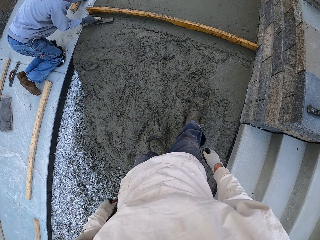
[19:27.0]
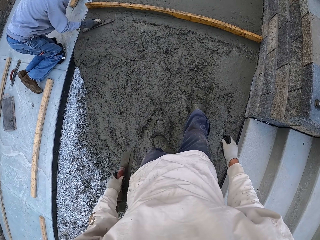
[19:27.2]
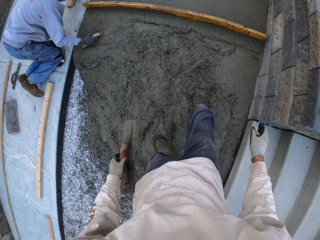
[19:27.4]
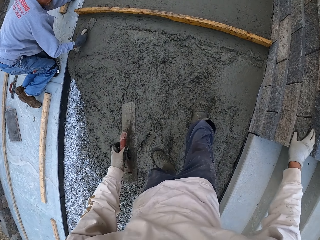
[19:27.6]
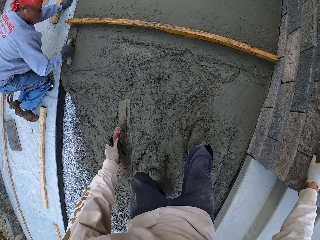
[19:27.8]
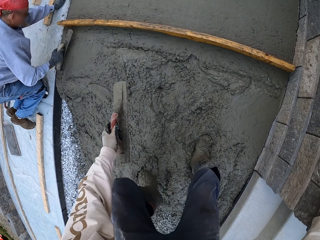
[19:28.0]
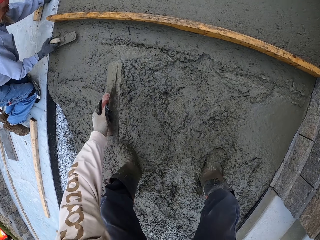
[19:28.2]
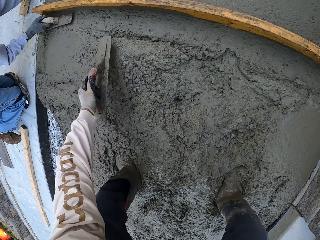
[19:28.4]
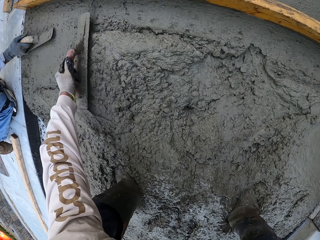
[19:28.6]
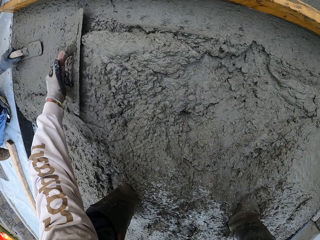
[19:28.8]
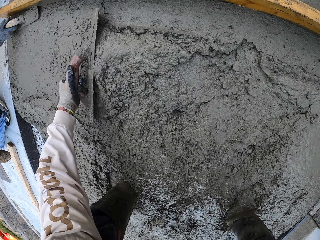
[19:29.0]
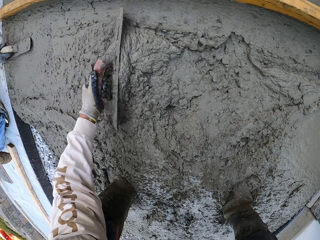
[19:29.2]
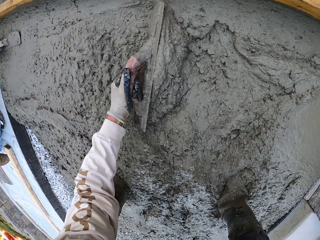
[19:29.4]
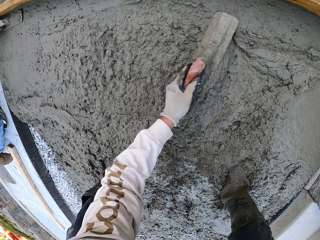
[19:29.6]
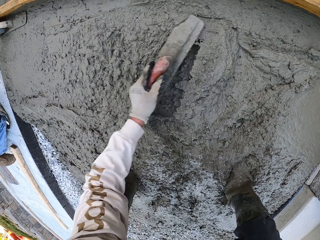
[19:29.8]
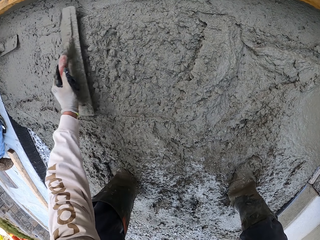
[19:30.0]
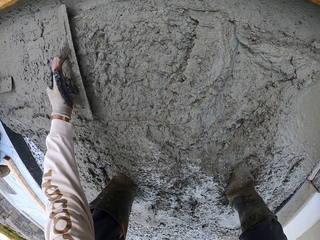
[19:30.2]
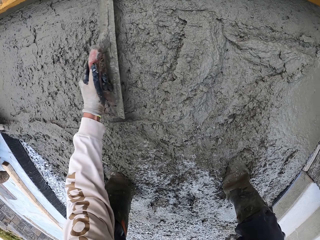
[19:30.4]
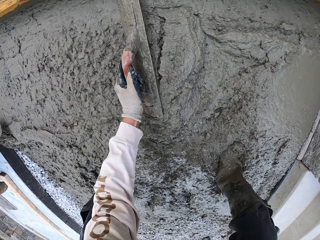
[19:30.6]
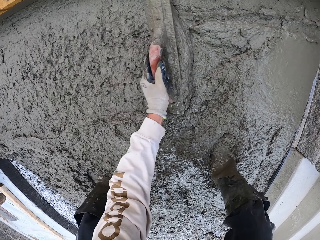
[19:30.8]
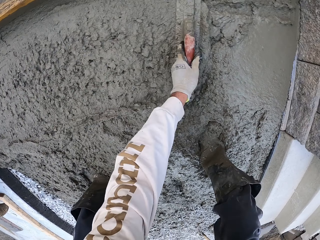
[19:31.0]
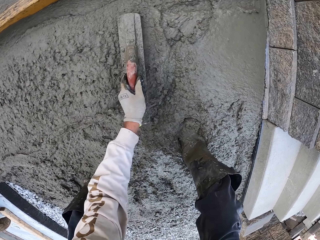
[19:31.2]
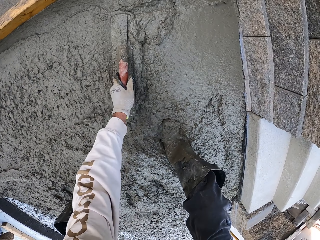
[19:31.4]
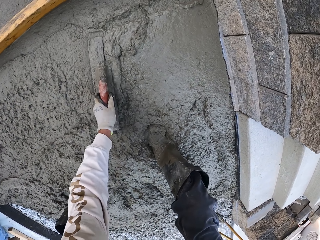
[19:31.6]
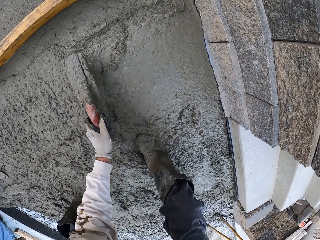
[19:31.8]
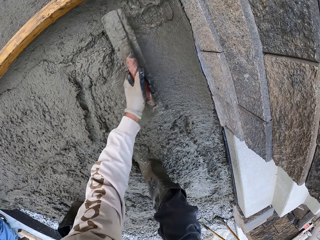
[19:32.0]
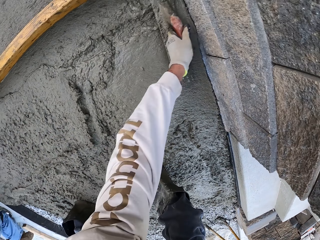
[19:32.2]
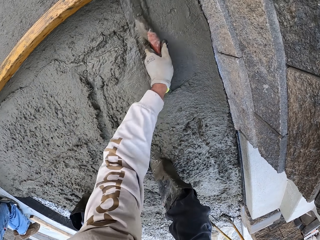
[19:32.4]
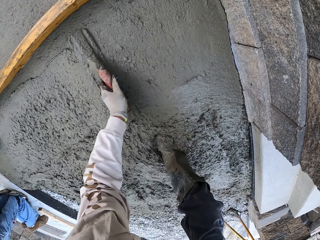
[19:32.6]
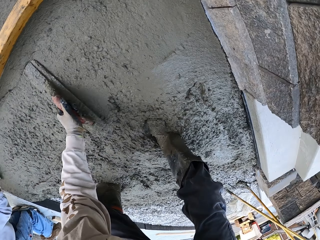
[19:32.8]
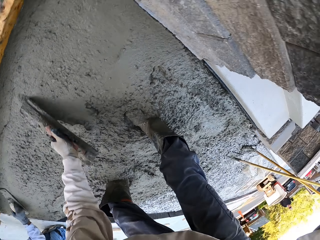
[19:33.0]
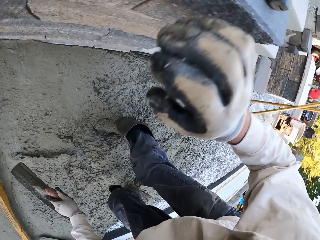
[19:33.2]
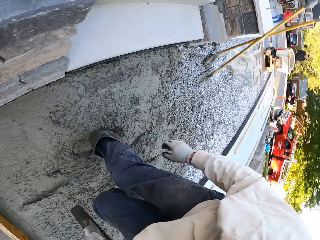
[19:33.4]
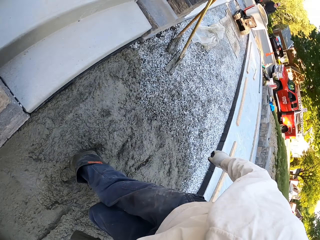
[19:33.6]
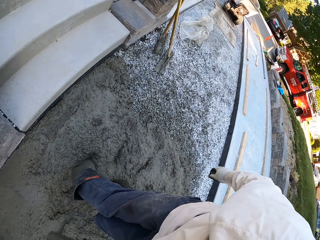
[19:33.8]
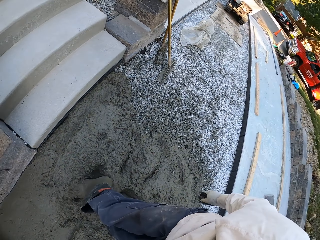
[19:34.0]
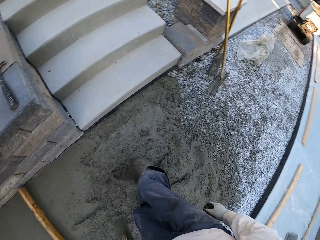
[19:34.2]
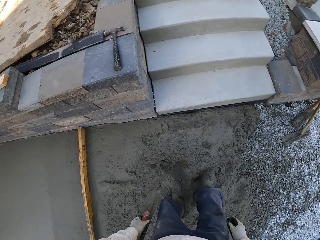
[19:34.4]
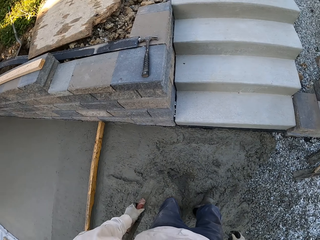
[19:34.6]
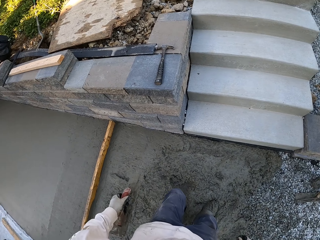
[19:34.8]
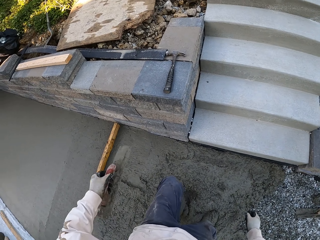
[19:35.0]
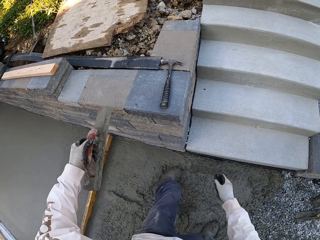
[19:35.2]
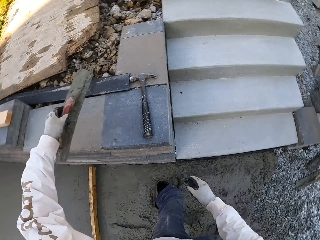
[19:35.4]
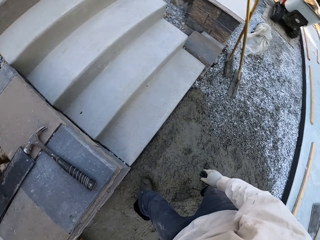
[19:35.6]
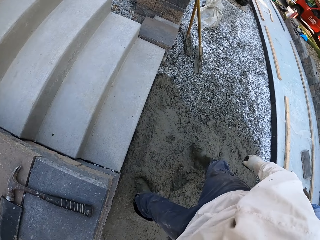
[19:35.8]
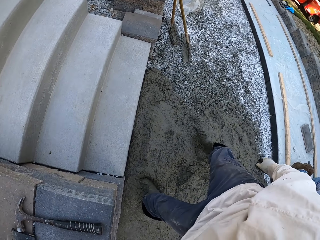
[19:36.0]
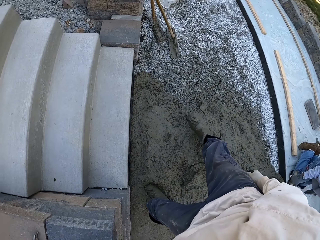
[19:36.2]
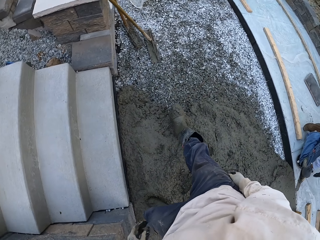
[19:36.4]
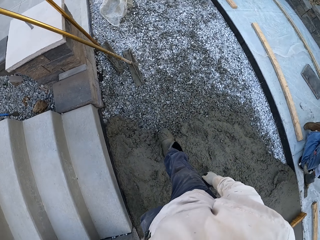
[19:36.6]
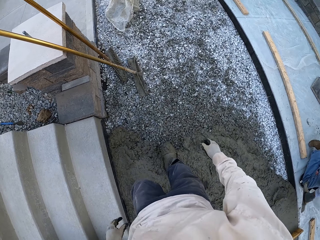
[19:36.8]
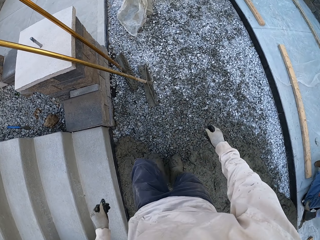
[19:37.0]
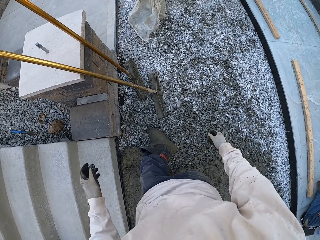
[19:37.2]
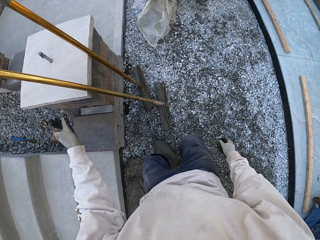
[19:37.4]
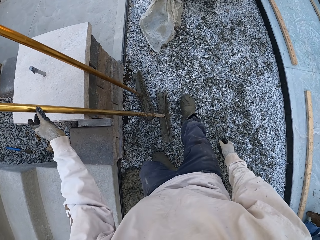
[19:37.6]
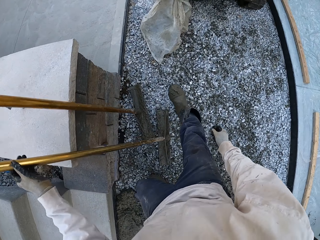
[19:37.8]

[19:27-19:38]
The camera wearer levels the concrete with a masonry trowel. They turn around, look around, step on the concrete, and walk.

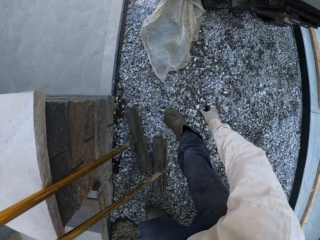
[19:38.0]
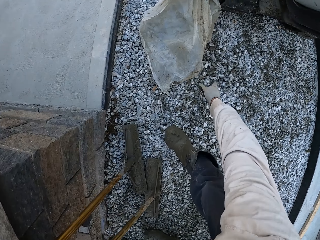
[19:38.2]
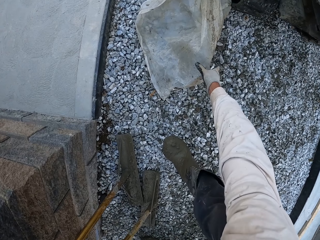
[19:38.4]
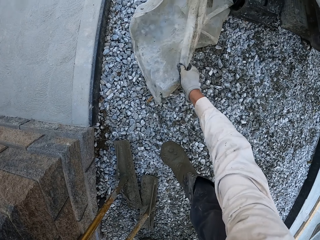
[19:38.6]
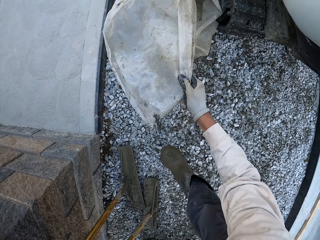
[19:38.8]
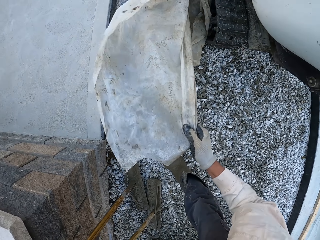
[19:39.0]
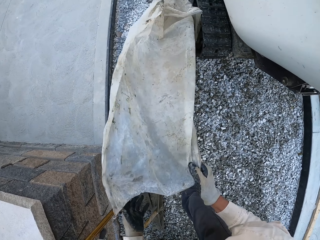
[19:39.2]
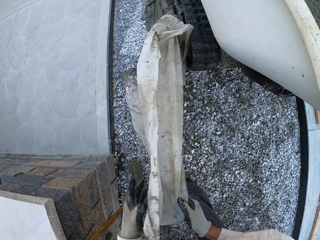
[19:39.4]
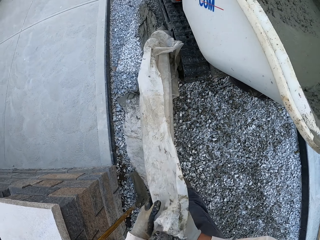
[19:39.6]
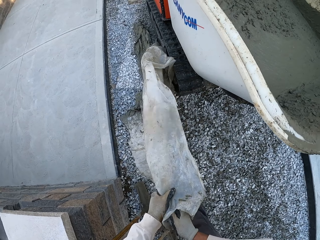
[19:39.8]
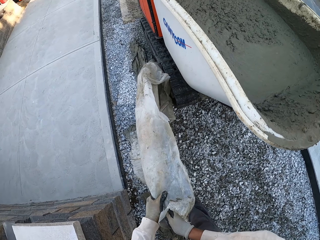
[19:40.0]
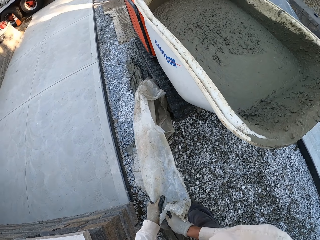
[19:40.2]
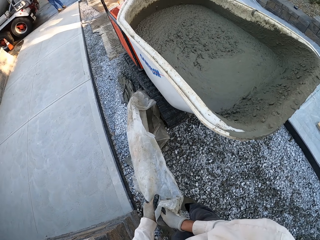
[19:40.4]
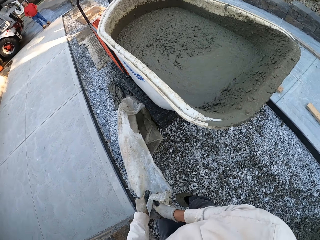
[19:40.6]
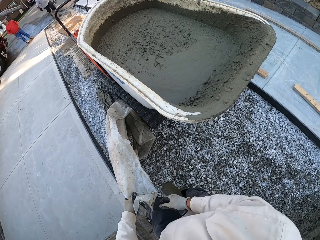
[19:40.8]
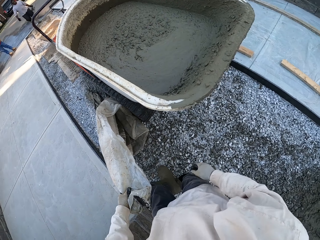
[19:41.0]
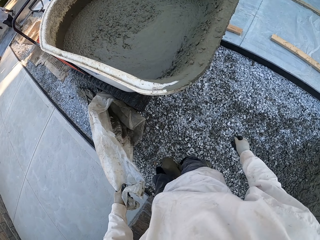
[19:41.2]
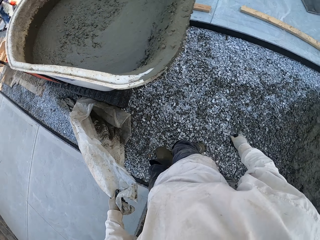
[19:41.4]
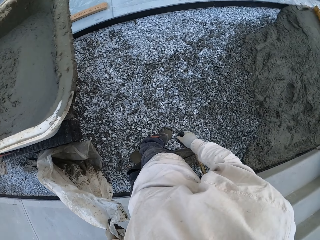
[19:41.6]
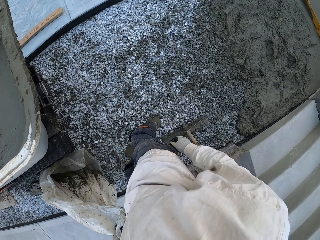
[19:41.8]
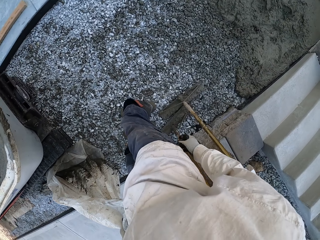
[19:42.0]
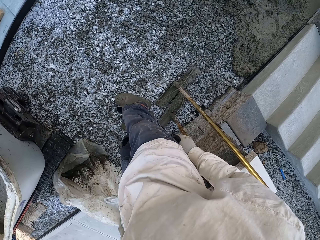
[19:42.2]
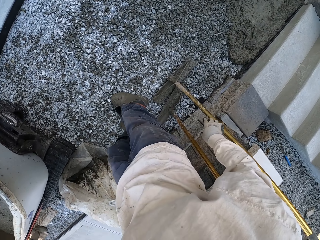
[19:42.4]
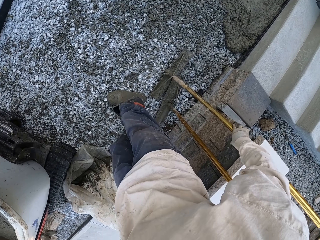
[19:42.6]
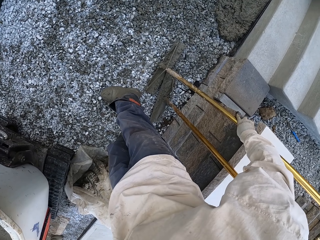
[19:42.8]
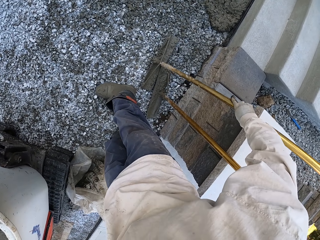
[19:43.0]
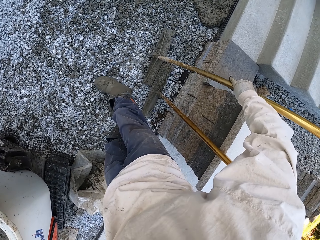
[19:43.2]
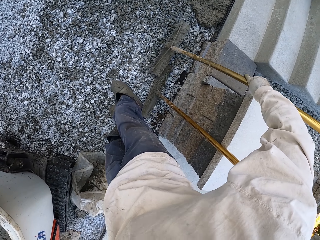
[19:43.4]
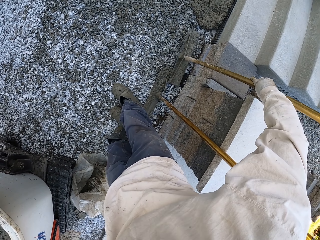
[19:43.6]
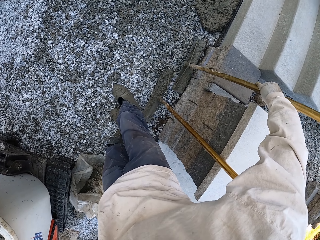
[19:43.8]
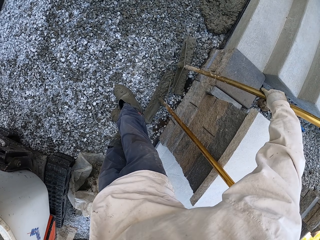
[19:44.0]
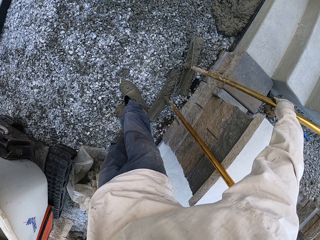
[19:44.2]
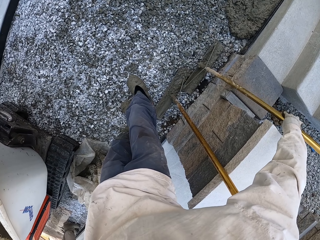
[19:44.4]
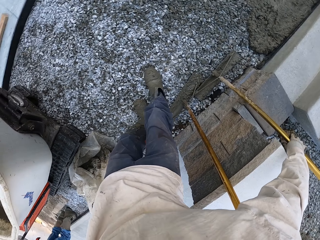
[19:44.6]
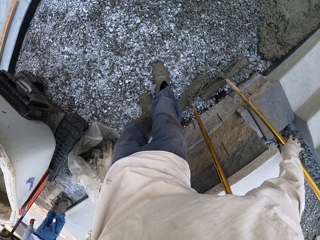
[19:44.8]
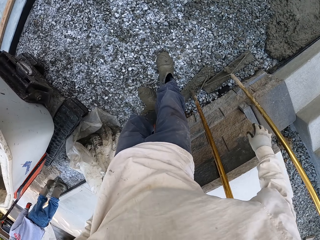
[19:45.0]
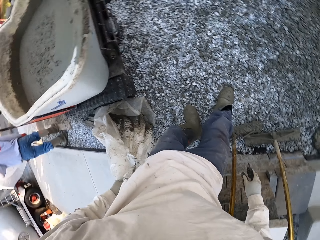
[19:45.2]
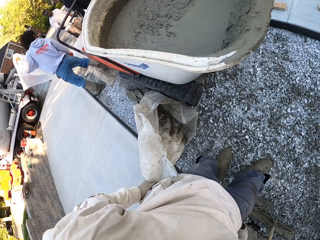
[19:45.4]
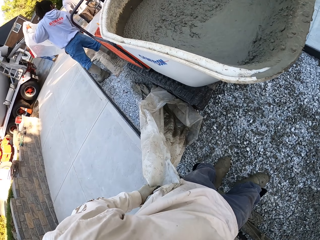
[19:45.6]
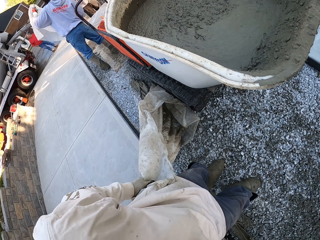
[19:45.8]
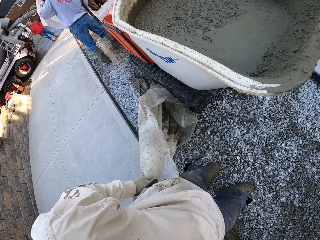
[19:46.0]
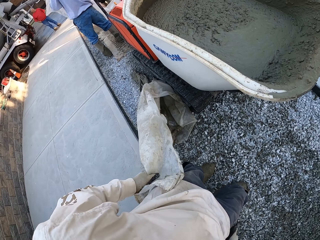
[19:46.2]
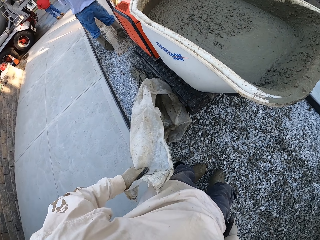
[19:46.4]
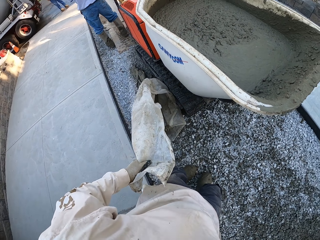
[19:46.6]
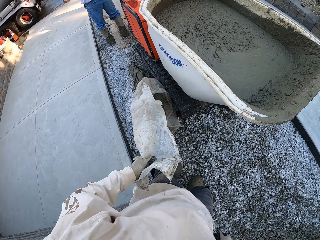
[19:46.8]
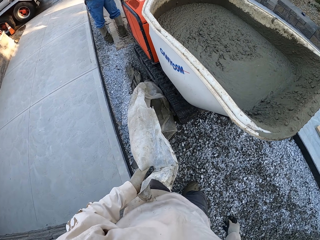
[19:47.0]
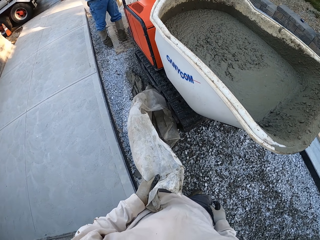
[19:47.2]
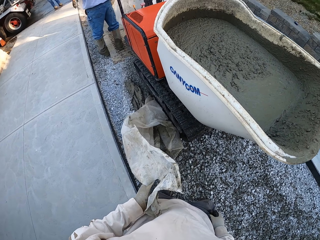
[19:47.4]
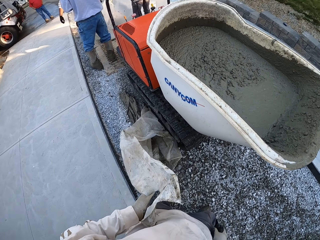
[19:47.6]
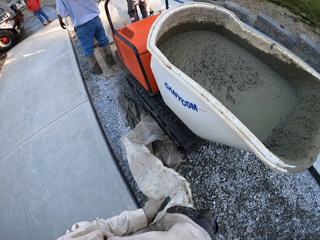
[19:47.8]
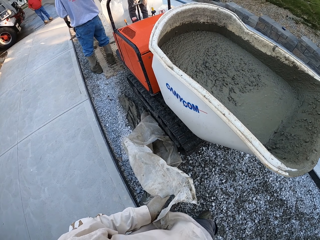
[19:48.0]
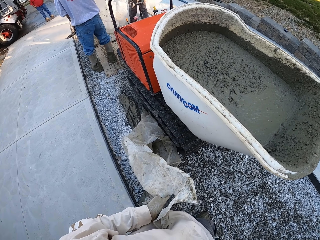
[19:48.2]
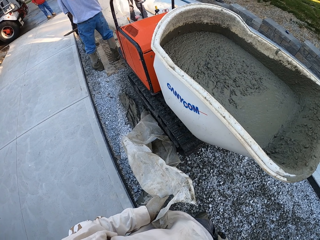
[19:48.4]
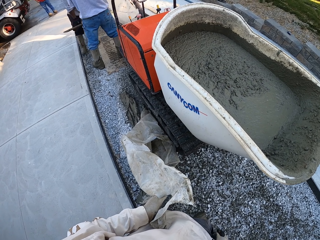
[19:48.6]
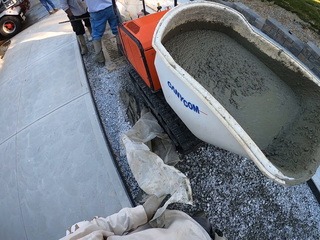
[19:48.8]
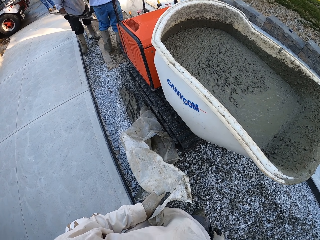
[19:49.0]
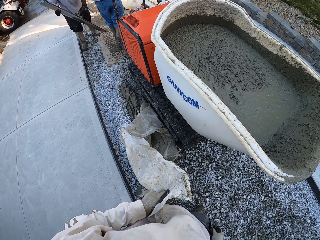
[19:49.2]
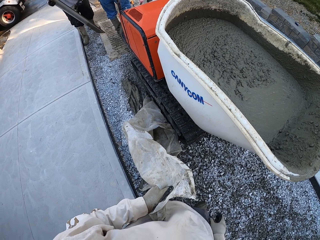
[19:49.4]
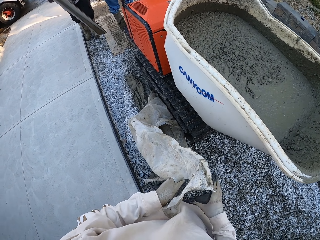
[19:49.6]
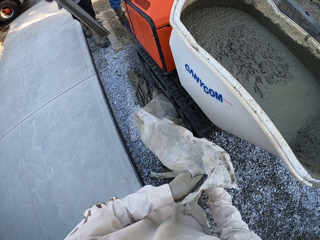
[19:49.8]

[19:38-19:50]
The camera wearer picks up a rake, touches a magnesium bull float, picks up a nylon paper, and touches a nylon paper bag. They hold the nylon paper bag. They look around. They pick up the rake, touch the magnesium bull float, and place the rake aside. They turn around. They look around. They hold the nylon paper.
